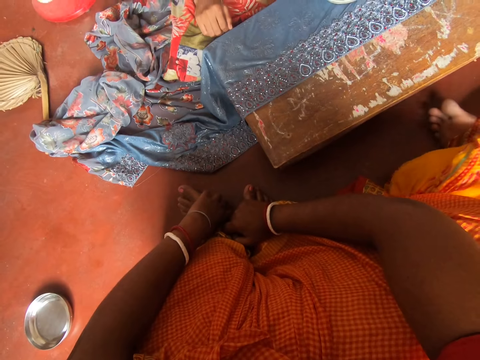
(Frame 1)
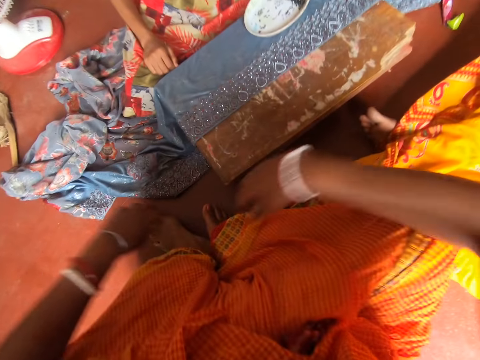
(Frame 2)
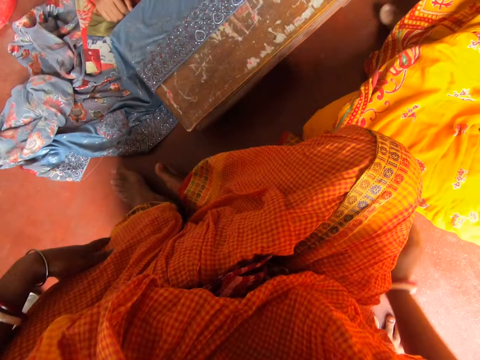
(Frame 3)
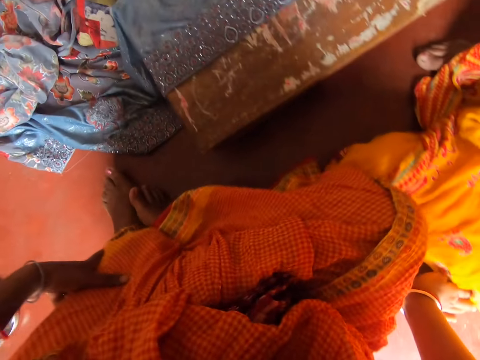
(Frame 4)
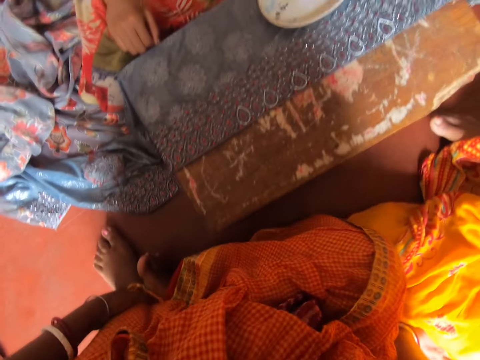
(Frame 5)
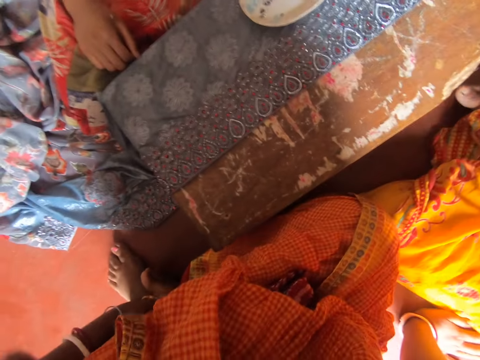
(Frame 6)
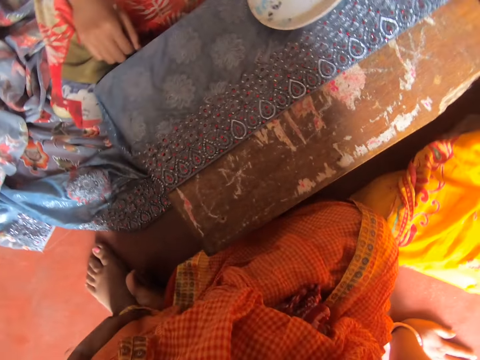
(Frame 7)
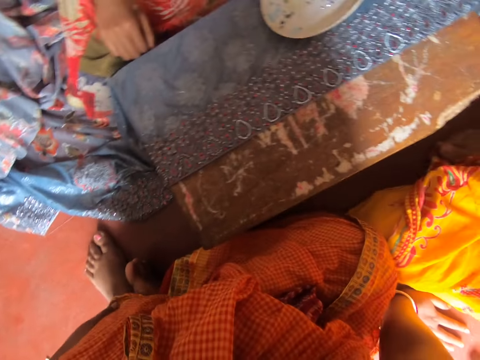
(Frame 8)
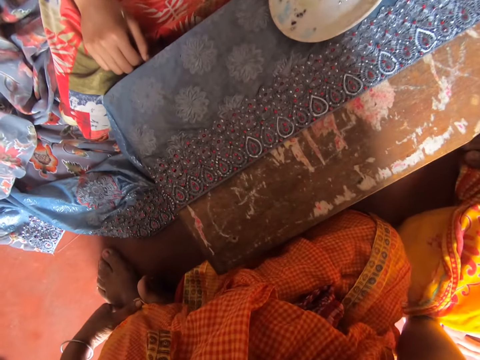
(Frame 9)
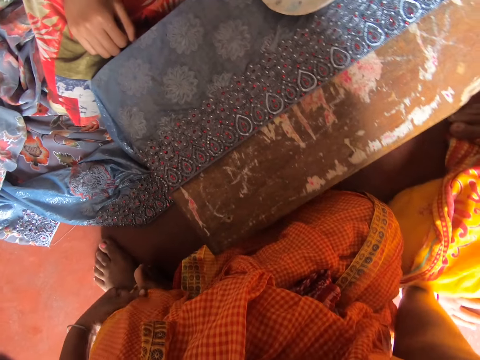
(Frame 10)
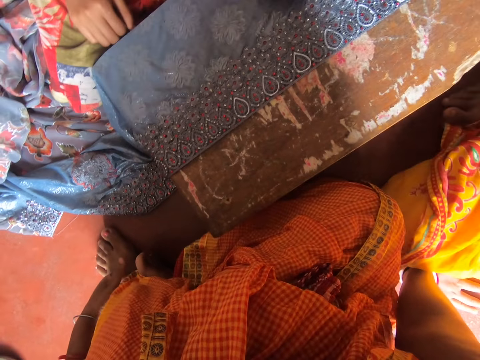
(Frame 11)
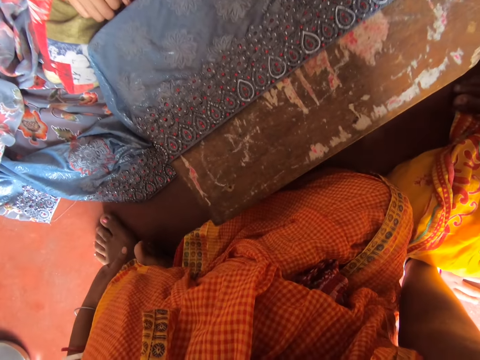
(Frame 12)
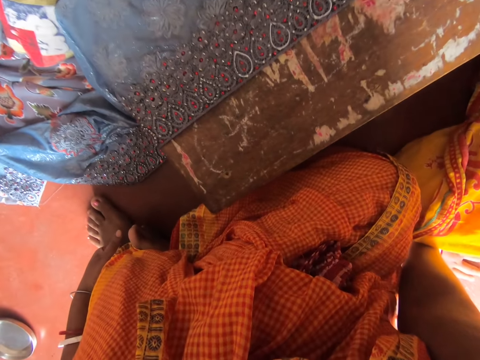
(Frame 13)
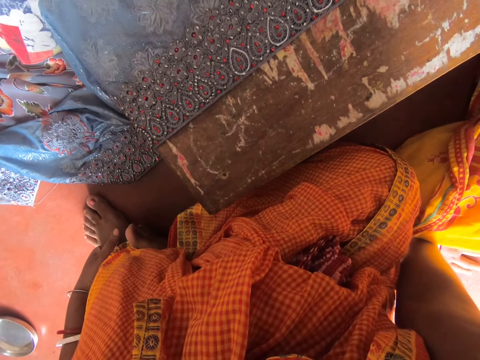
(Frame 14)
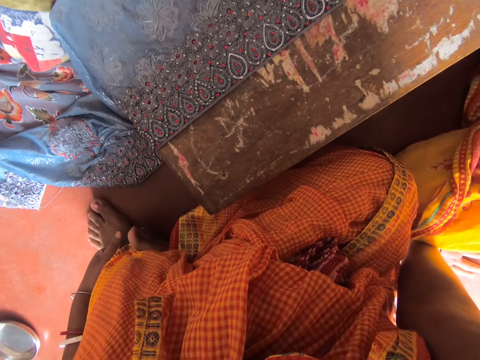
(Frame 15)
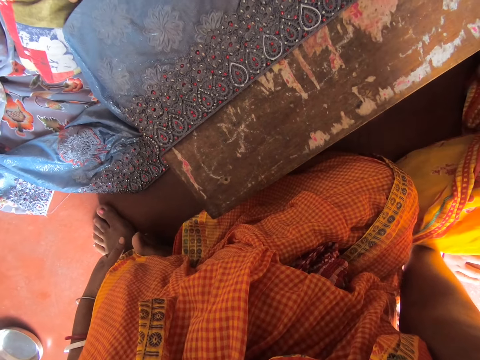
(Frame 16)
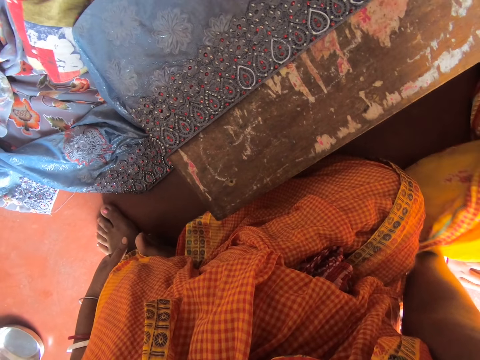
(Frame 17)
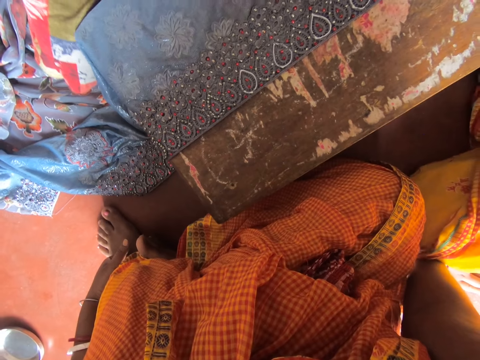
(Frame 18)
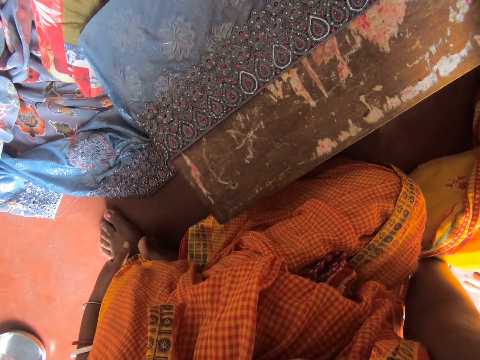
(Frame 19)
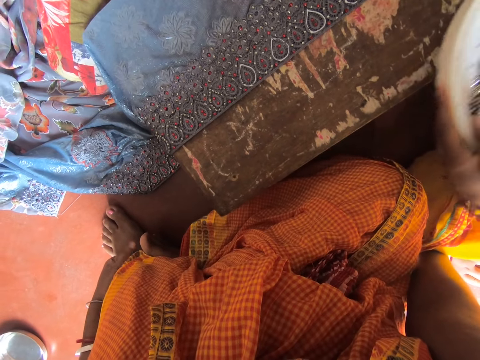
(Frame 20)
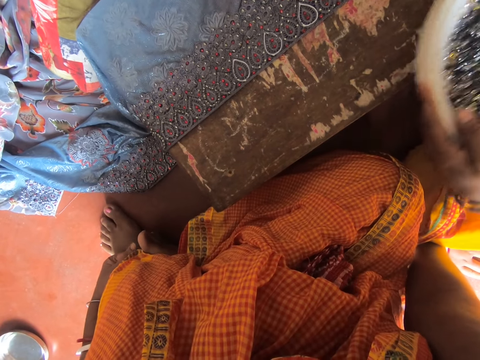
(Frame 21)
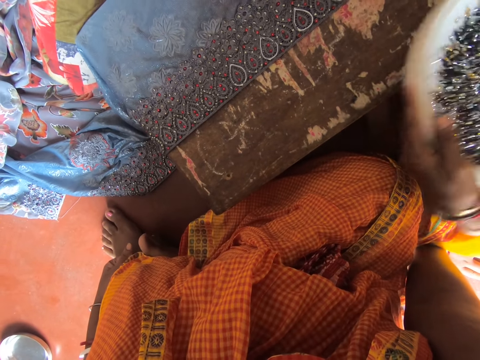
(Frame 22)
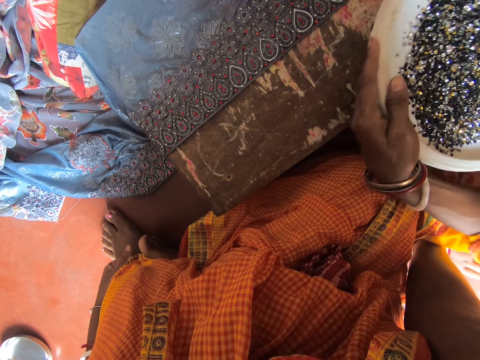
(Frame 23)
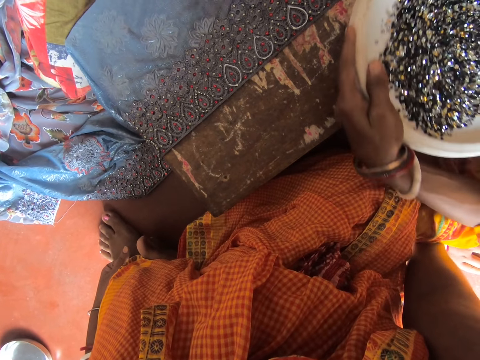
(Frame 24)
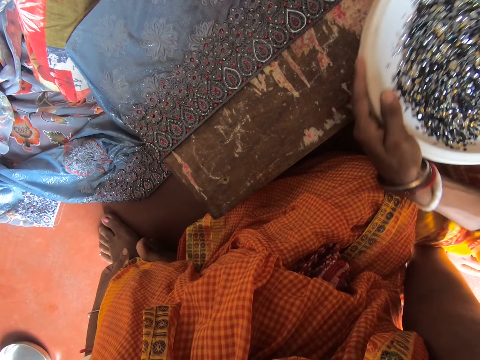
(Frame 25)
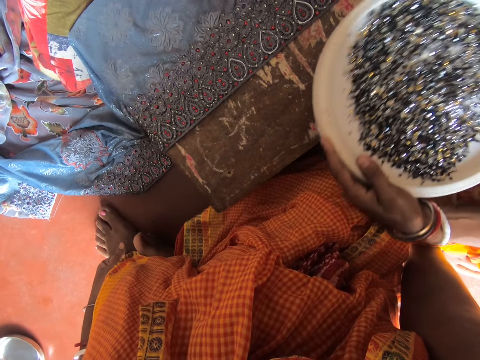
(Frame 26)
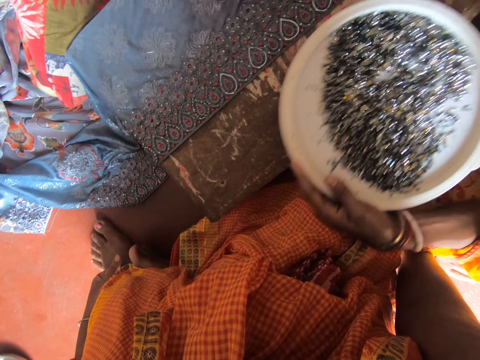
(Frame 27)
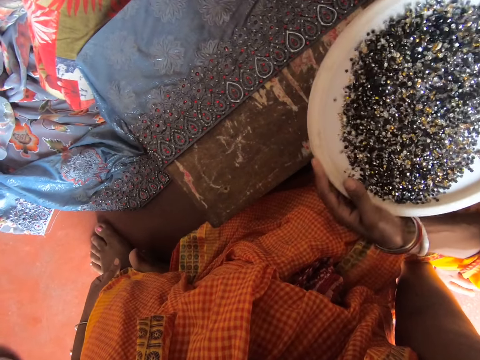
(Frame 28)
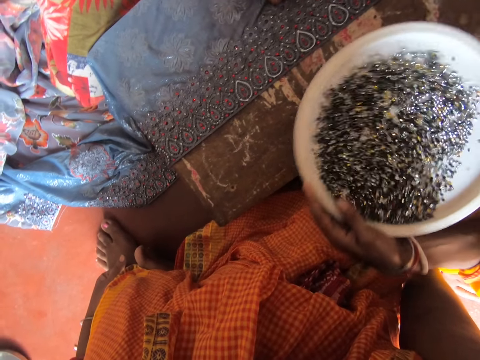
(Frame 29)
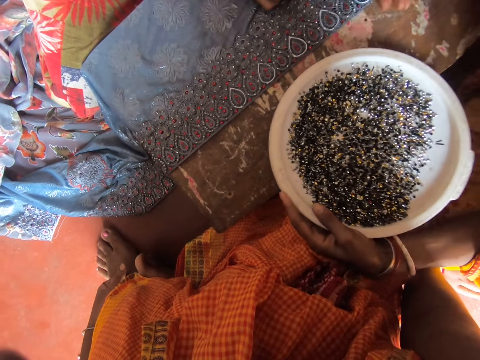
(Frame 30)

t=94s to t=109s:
The camera wearer moves both hands. She moves on the floor. She holds the ground with her right hand and holds her waist with her left hand. She looks around. She talks to others. A woman shakes the beads on the platter. The woman moves the platter and shakes the beads on the platter.

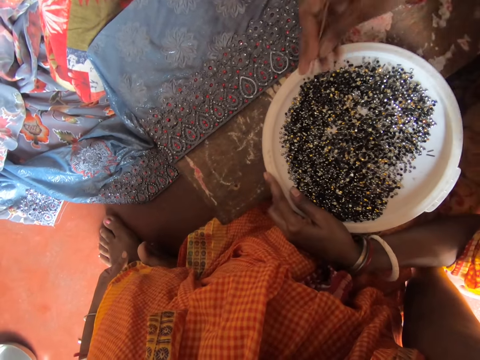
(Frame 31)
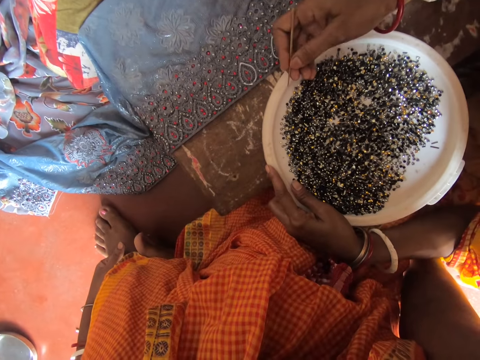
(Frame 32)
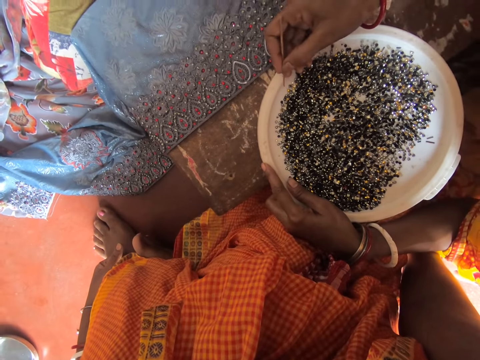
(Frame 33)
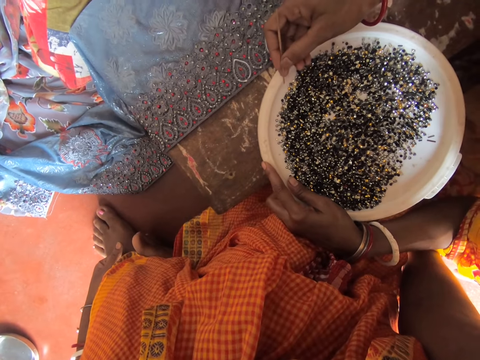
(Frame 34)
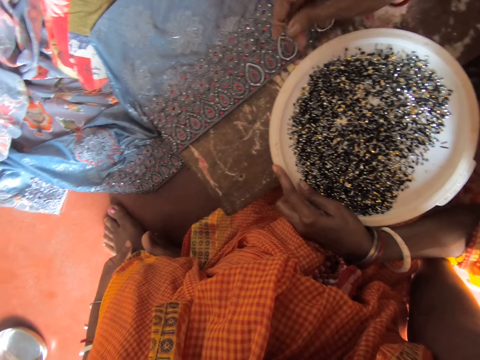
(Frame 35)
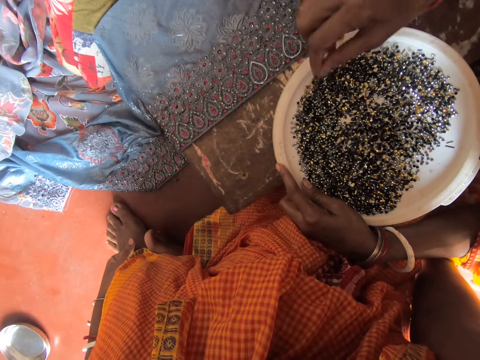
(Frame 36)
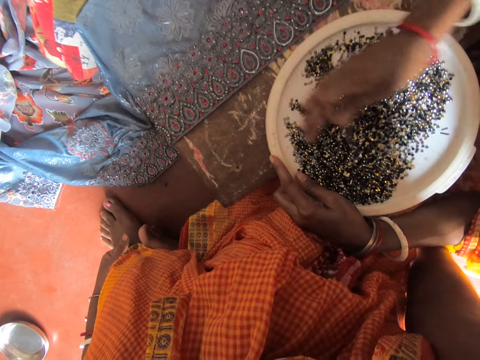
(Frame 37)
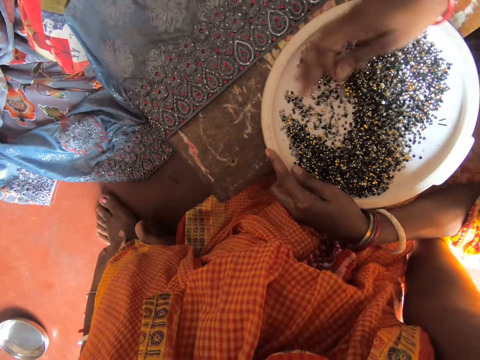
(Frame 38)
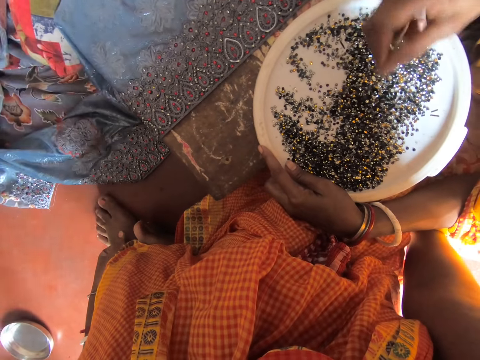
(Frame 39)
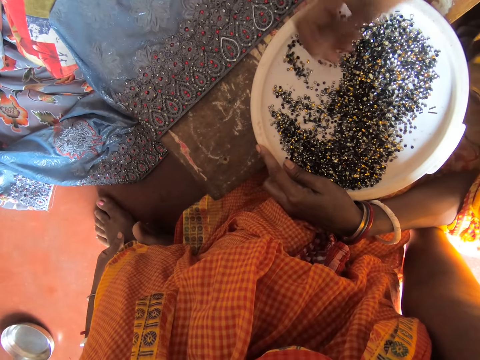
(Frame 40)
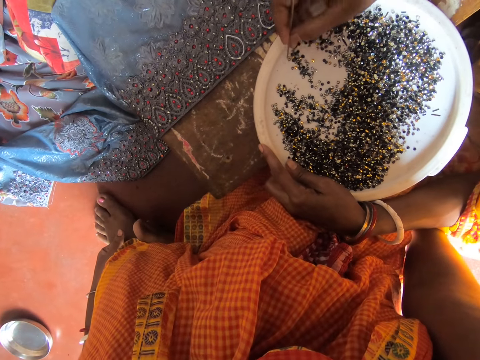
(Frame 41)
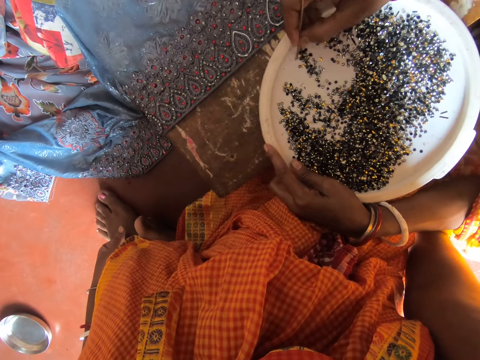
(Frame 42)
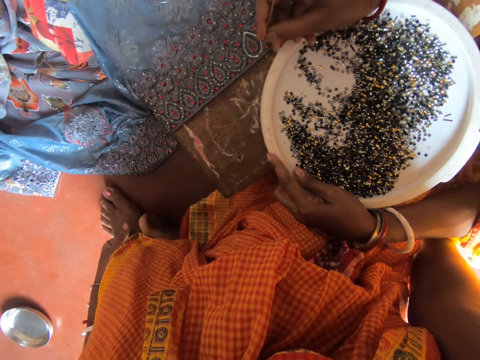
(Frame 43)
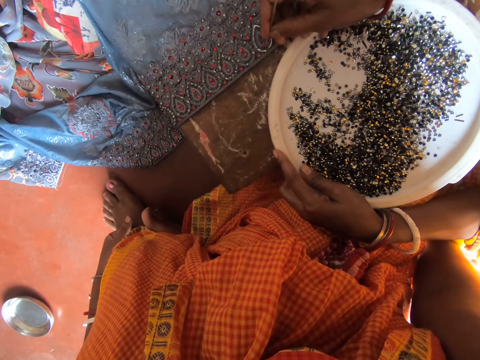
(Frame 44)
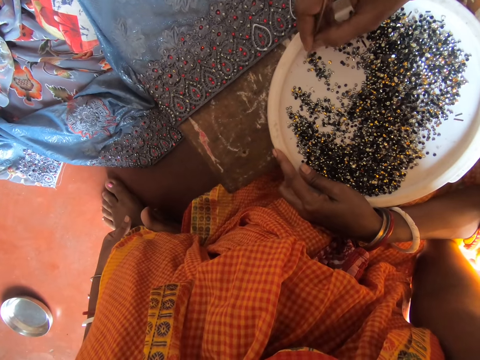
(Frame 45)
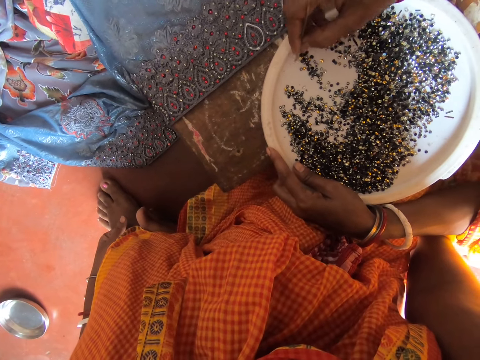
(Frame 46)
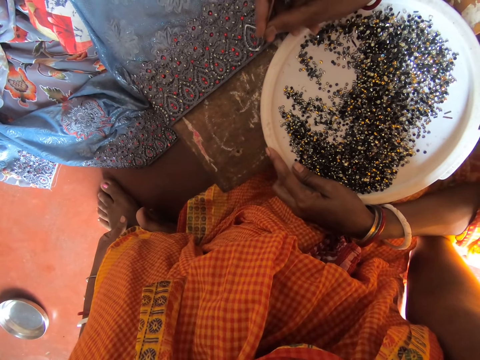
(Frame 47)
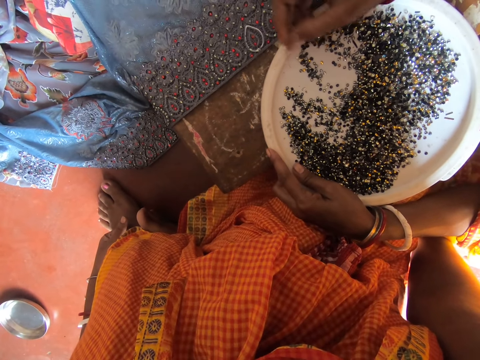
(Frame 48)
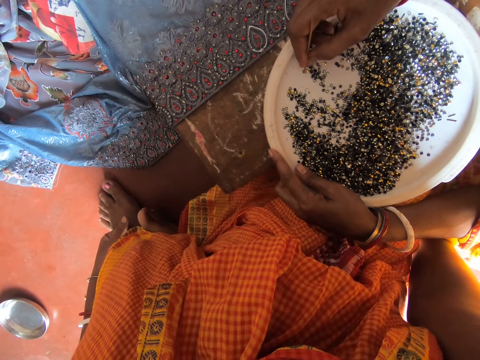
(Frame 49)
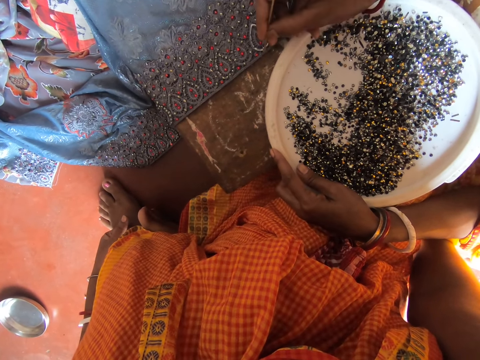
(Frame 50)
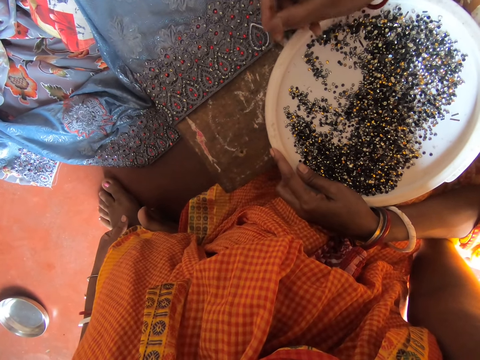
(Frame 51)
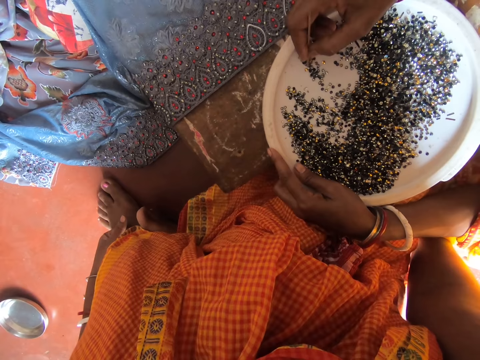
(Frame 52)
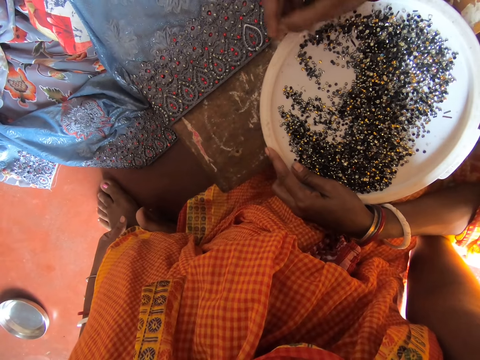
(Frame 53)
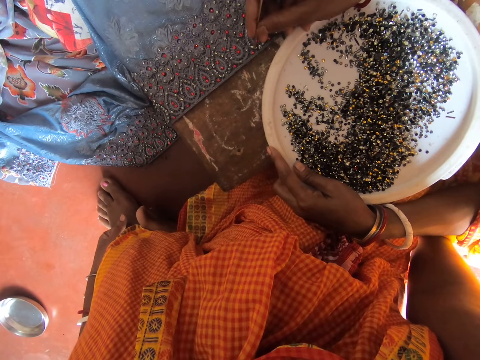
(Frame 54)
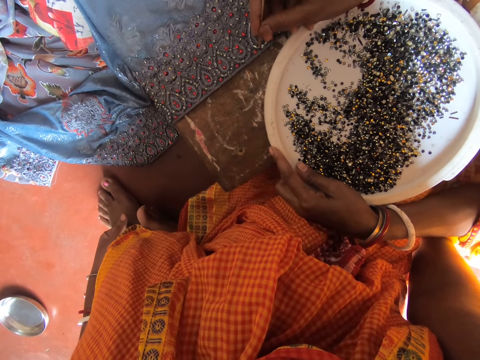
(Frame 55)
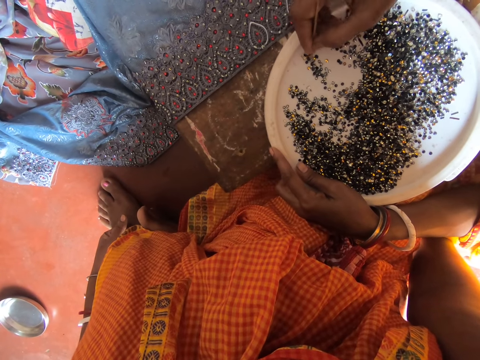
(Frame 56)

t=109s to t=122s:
A woman moves the platter and places a tray of beads on the table. She moves the needle and presses the needle on the platter. She touches the bead on the platter, turns the needle, and moves the beads with her hand. A man moves the needle. The woman picks the bead with a needle, pins the bead on the saris, and moves the needle. The man moves the needle. The woman picks the bead with a needle. The man moves the needle. The woman pins the bead on the saris. The man moves the needle. The woman picks the bead with a needle. The man moves the needle. The woman pins the bead on the saris and picks the bead with a needle. The man moves the needle. The woman pins the bead on the saris.
